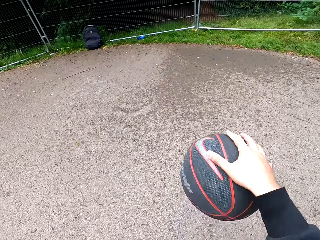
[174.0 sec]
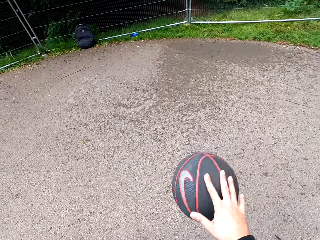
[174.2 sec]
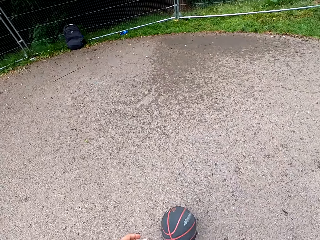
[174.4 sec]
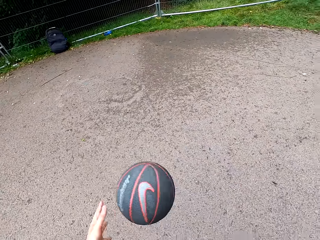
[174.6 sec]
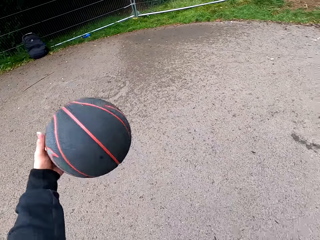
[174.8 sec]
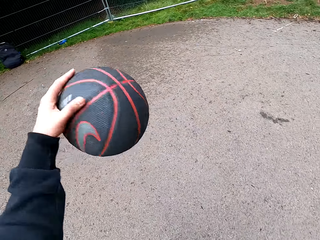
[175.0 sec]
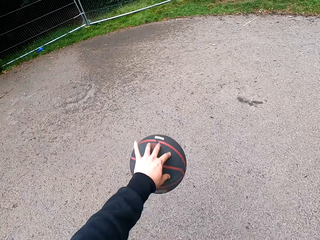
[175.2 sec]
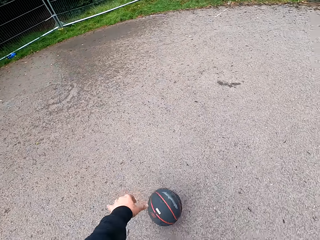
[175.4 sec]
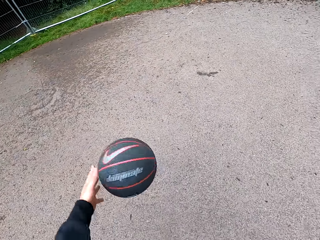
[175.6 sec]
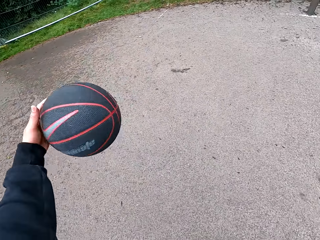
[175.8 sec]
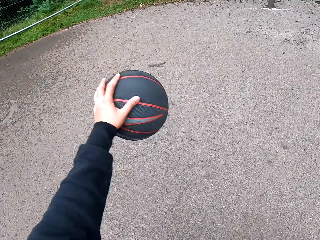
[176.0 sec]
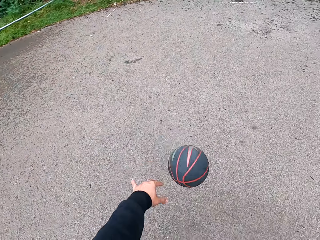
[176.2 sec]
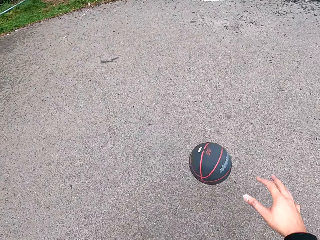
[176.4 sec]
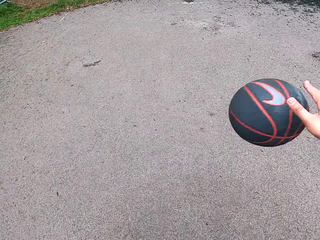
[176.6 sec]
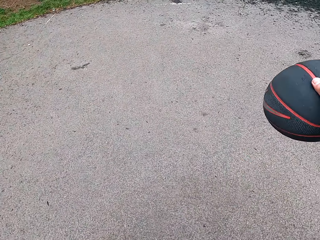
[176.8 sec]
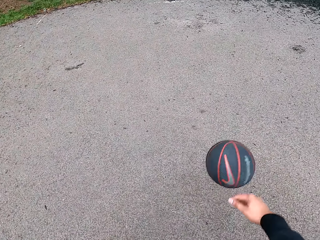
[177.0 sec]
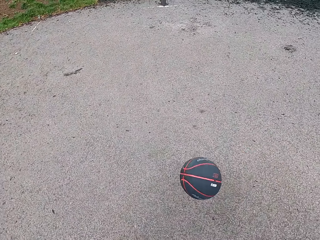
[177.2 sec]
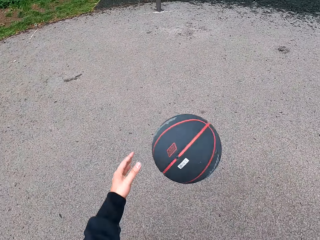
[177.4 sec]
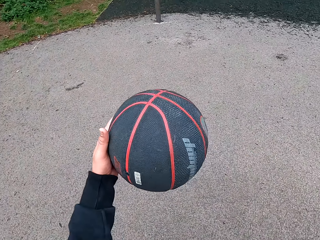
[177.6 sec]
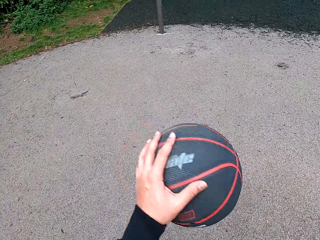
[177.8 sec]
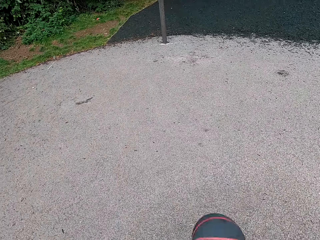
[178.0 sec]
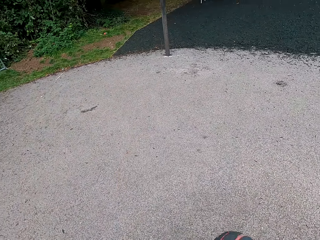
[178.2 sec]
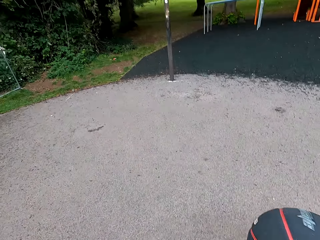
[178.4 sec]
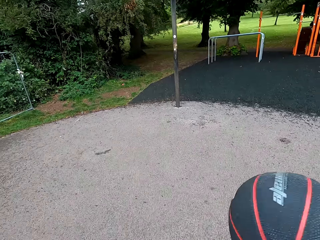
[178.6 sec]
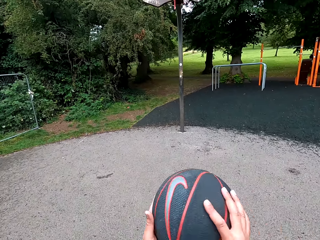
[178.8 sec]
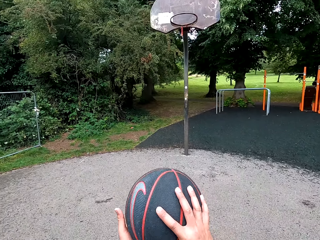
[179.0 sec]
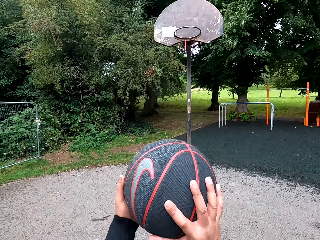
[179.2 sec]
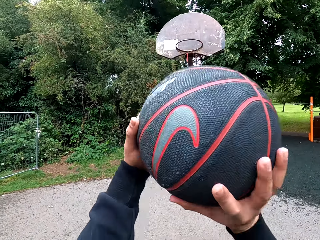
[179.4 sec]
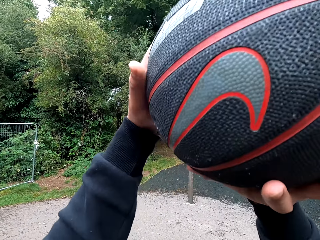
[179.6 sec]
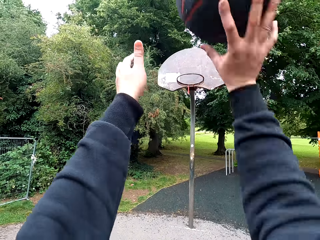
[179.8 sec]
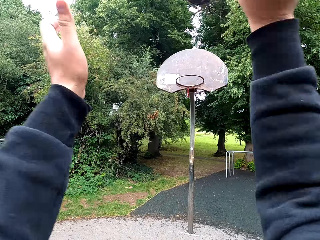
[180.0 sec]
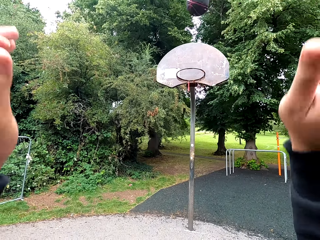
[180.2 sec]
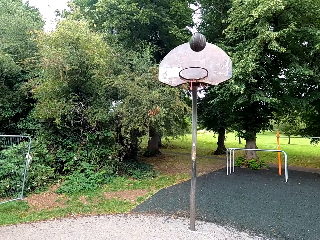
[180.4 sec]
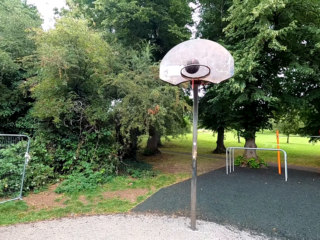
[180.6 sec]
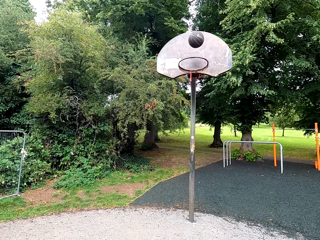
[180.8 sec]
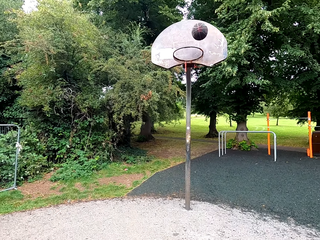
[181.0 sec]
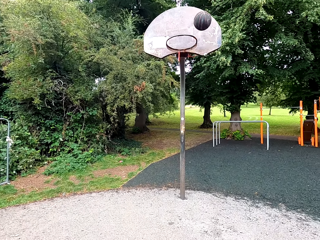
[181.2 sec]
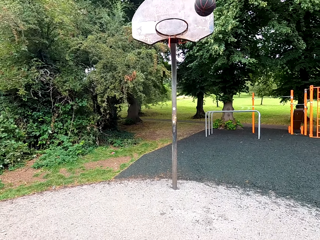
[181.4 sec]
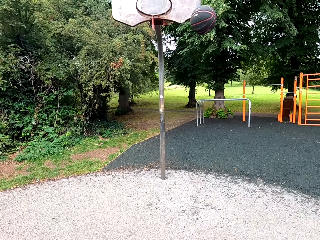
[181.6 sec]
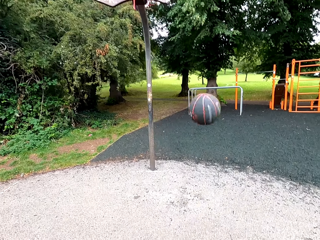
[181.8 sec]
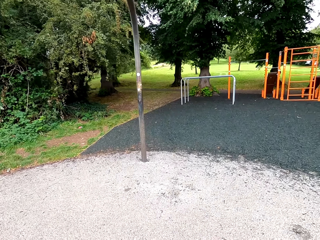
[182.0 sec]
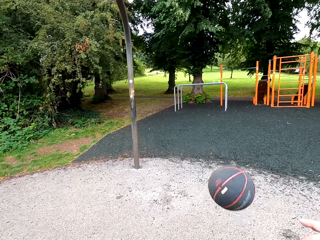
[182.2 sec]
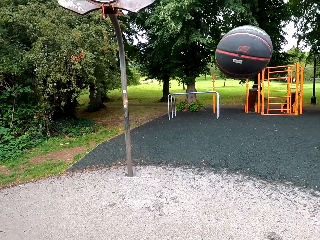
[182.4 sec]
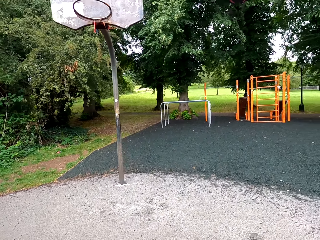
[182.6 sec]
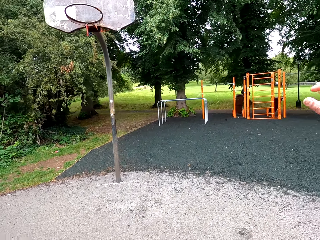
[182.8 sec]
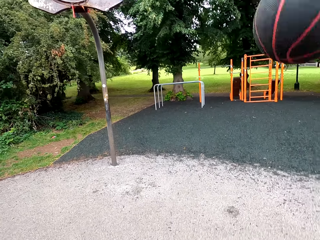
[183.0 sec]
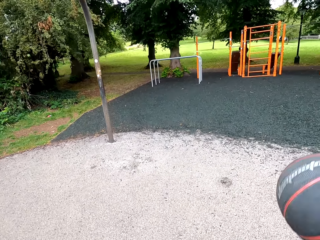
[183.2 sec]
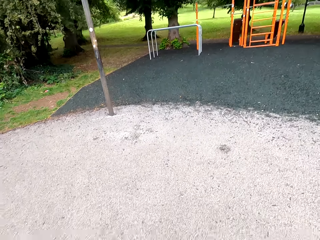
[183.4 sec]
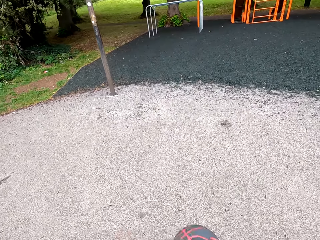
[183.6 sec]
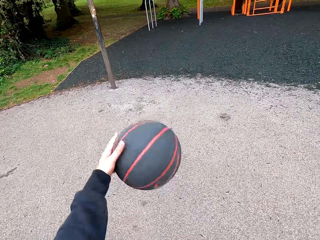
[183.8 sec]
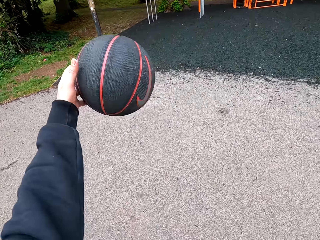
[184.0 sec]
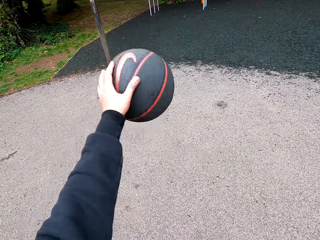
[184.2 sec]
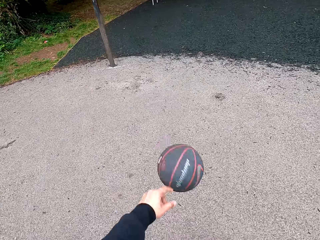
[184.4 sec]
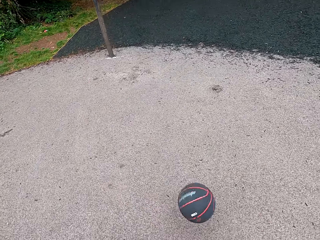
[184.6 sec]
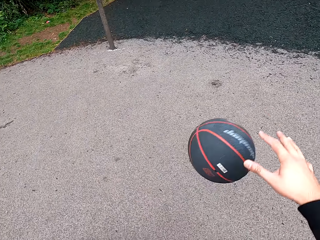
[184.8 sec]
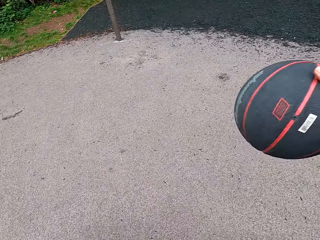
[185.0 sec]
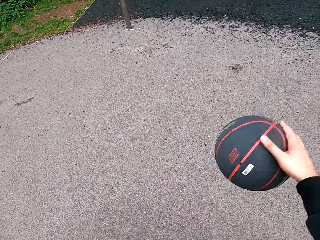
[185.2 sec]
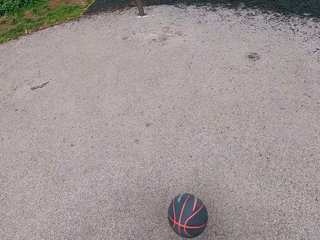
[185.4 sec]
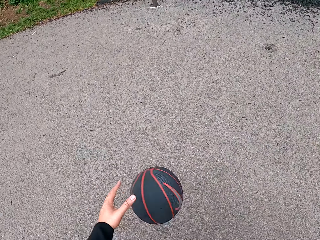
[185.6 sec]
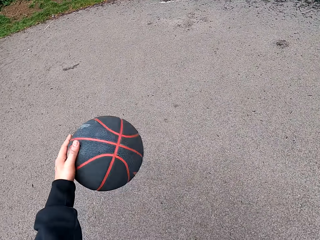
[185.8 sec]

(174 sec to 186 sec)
The camera wearer holds the ball. They play basketball. They hold the ball up. They throw the ball in the goal post. They play basketball.

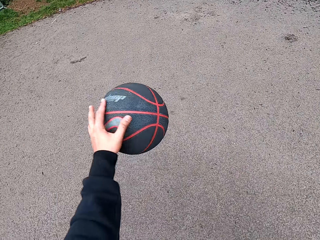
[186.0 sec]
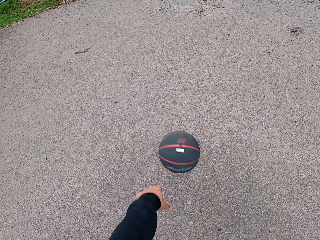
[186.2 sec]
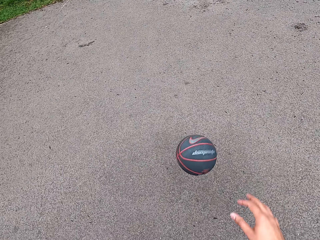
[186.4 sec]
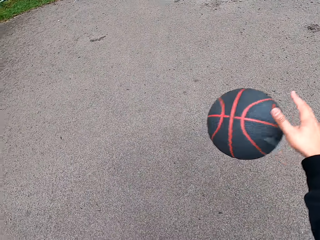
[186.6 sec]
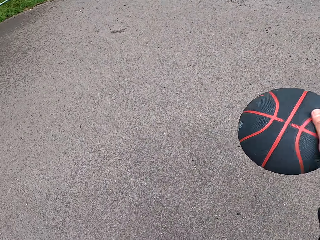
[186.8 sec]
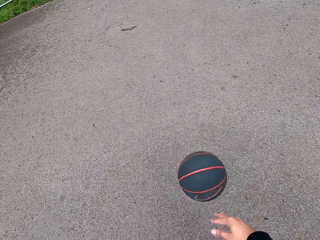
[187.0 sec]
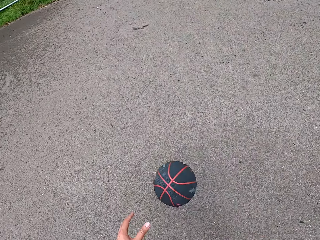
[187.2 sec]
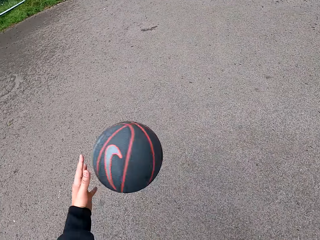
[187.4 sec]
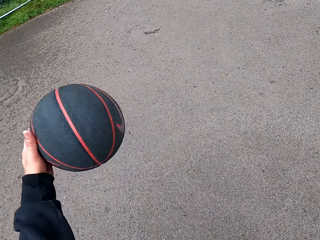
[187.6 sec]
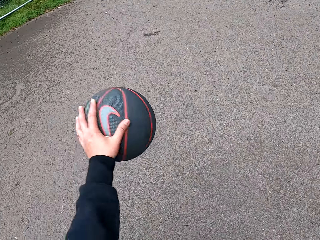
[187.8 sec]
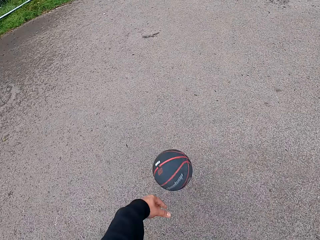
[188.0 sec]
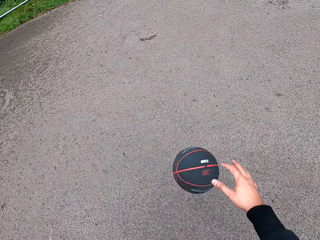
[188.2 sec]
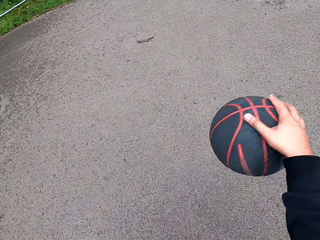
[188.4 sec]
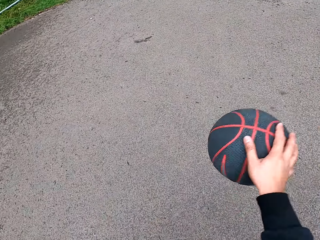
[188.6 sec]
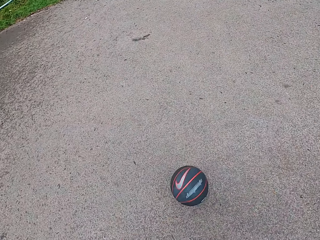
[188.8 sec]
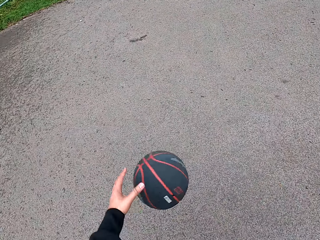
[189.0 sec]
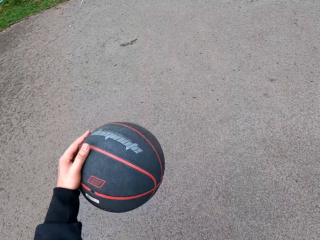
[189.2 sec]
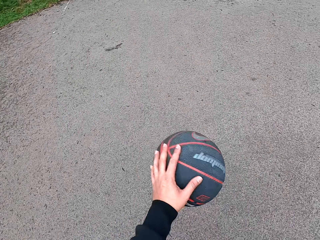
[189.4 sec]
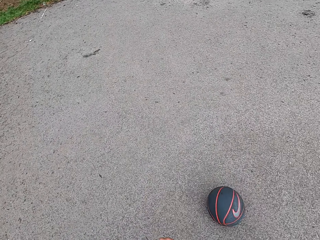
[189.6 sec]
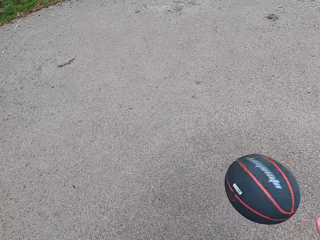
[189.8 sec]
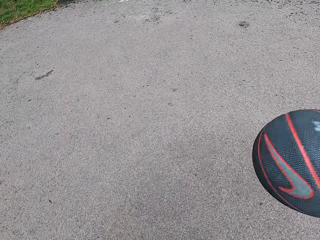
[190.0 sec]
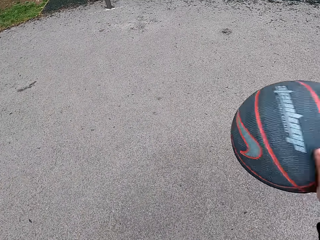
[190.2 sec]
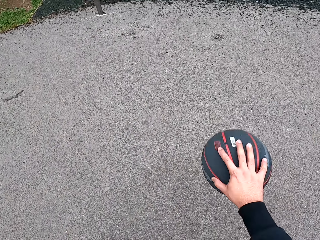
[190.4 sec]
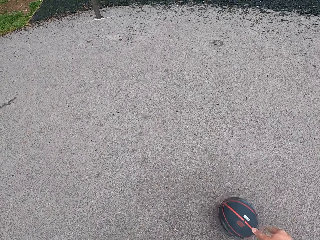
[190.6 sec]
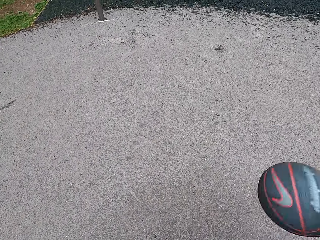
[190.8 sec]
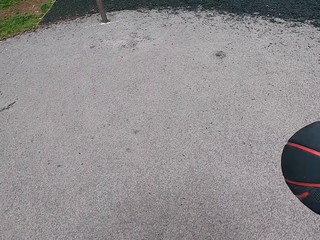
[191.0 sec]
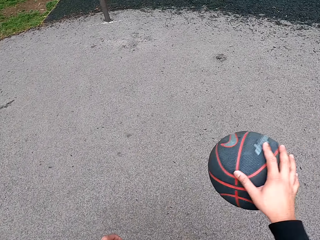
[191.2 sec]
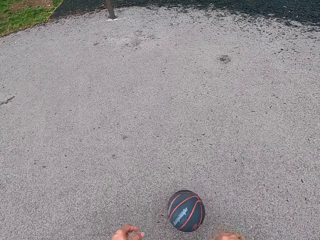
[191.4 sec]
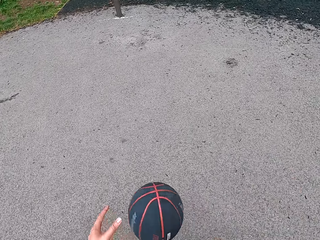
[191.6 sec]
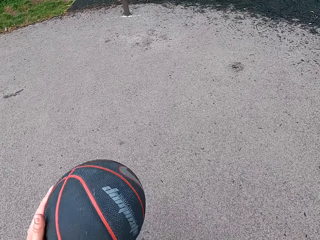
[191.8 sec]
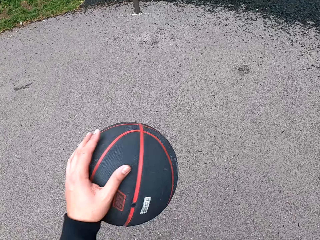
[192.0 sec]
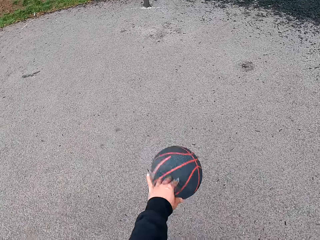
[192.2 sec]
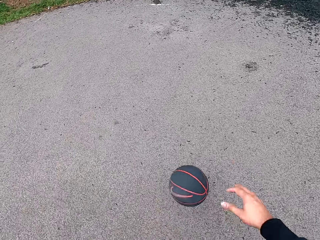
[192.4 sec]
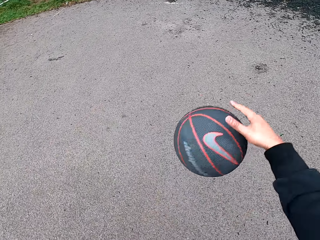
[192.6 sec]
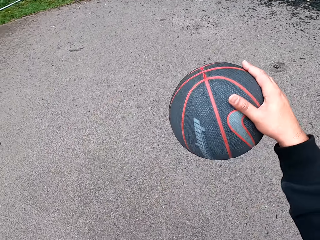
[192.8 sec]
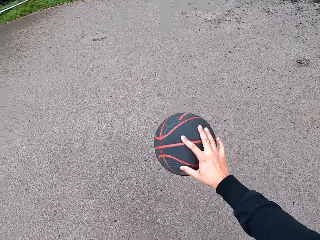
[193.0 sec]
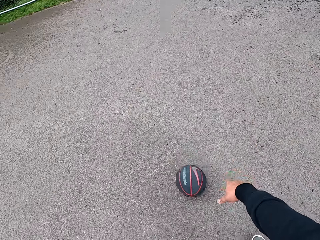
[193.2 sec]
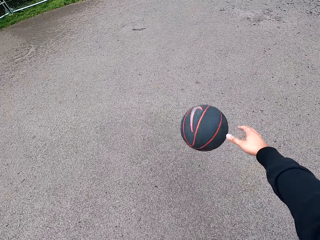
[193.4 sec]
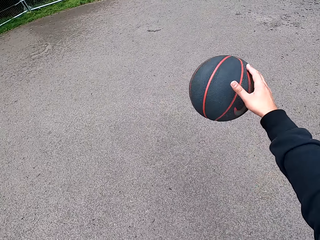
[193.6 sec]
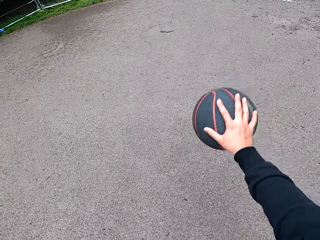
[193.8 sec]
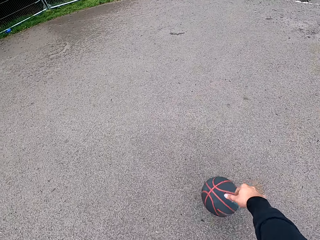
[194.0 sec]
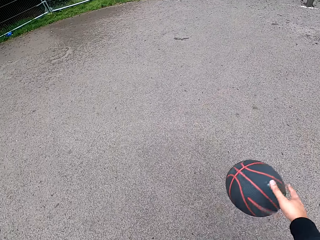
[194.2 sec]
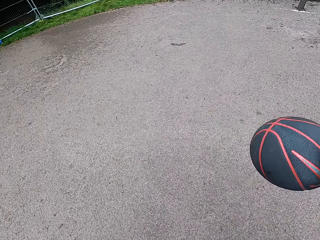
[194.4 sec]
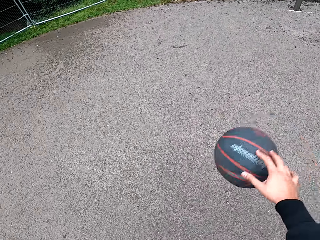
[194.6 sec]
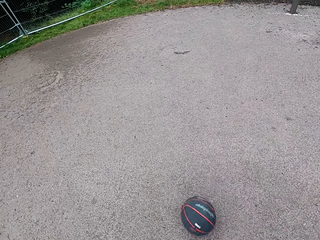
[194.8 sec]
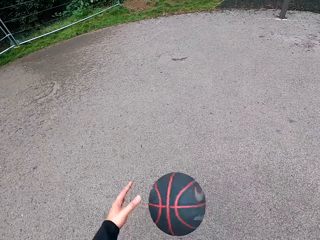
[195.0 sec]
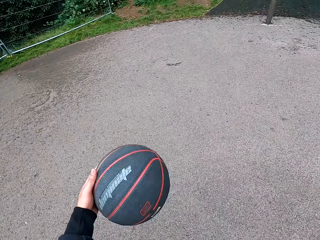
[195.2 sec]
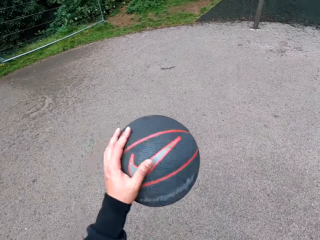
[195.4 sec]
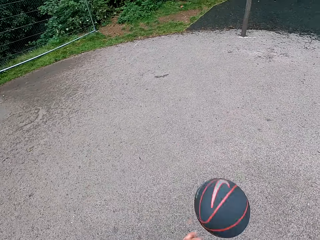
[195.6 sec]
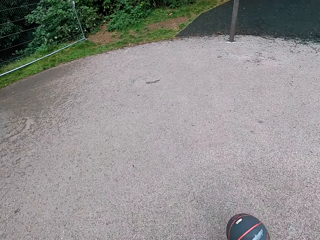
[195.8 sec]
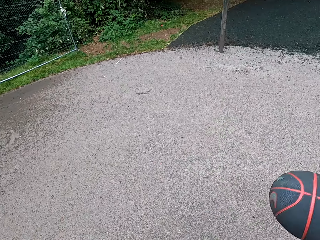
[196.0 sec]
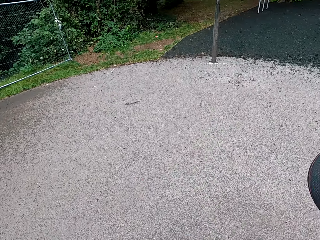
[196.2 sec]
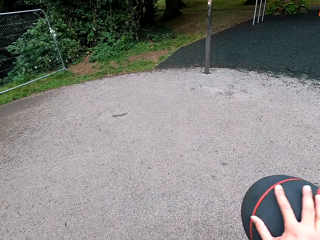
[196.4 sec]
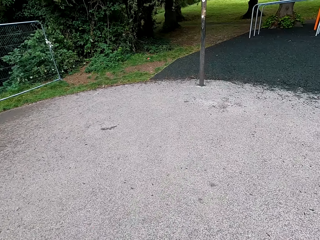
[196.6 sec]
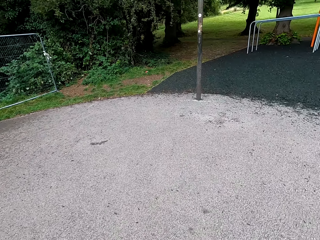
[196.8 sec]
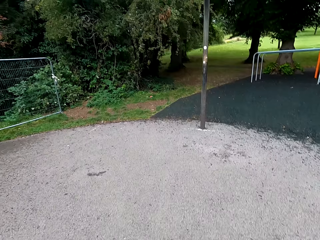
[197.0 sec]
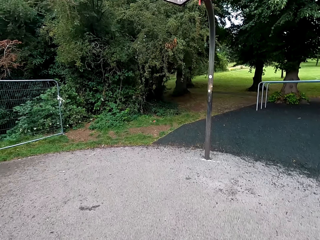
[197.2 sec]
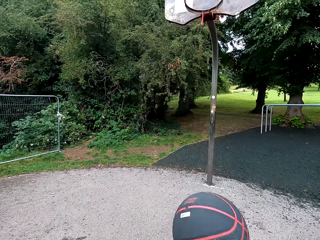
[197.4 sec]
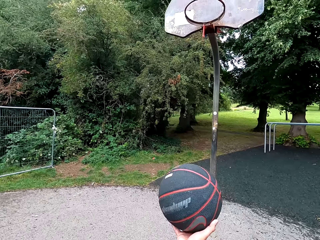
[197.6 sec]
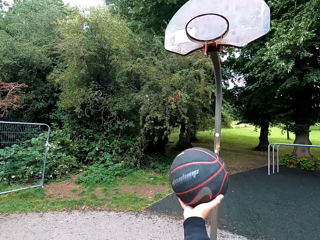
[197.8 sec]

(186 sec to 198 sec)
The camera wearer plays basketball.
